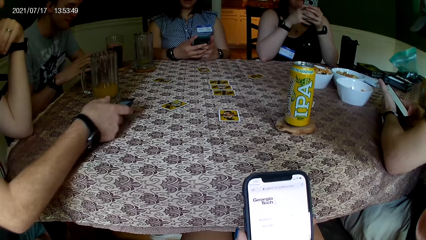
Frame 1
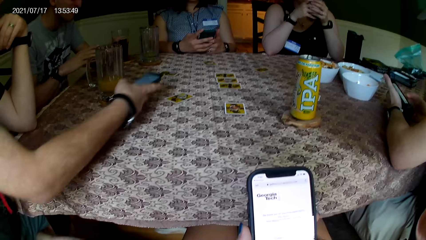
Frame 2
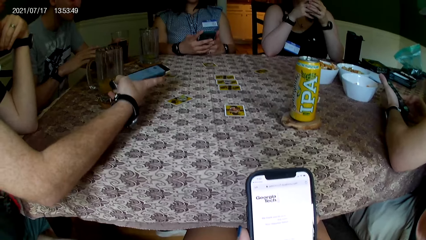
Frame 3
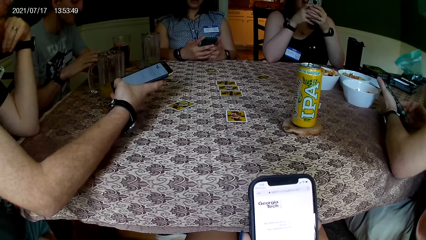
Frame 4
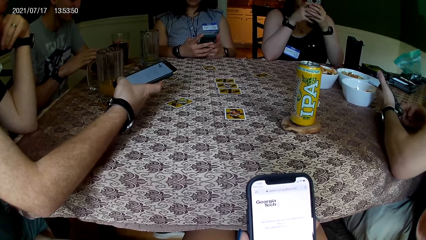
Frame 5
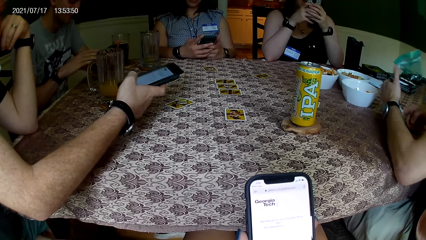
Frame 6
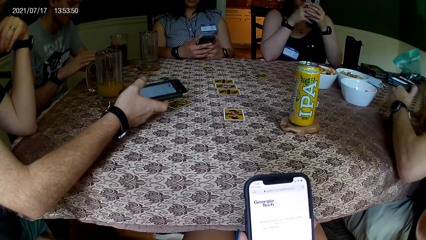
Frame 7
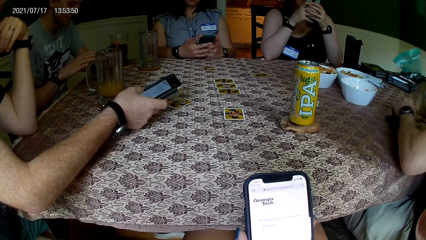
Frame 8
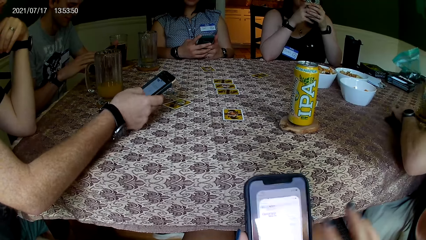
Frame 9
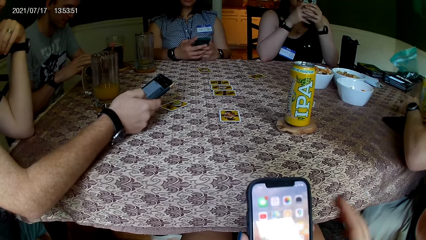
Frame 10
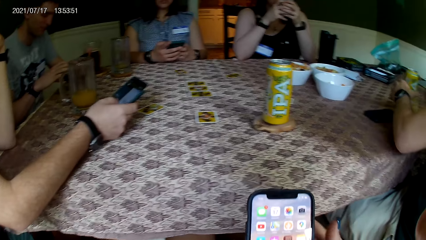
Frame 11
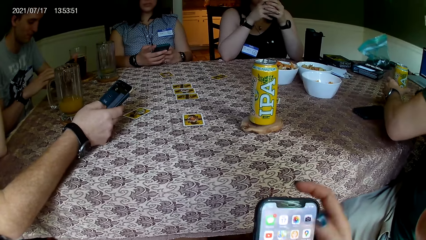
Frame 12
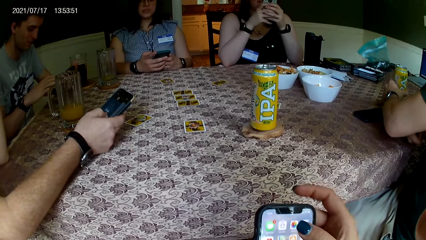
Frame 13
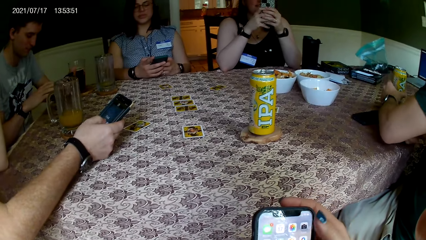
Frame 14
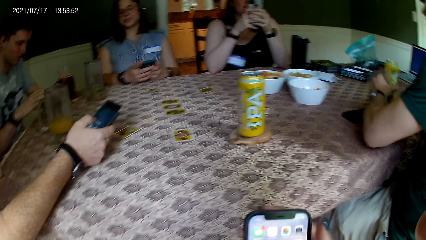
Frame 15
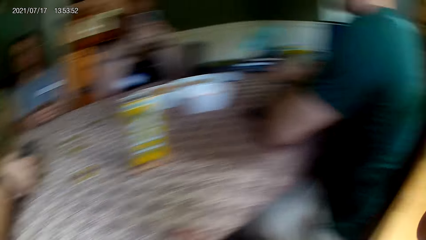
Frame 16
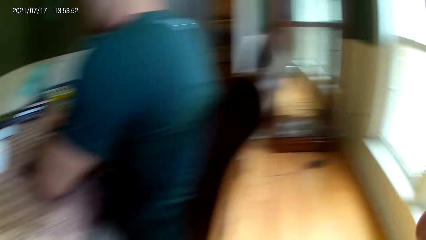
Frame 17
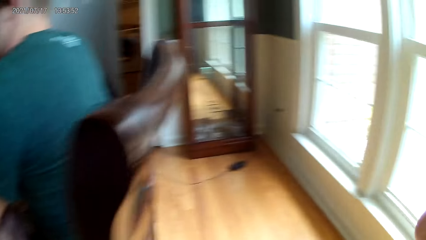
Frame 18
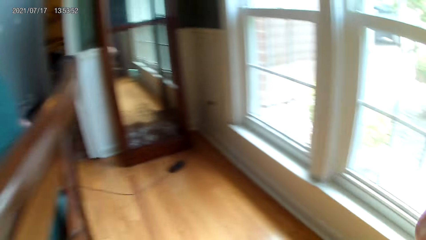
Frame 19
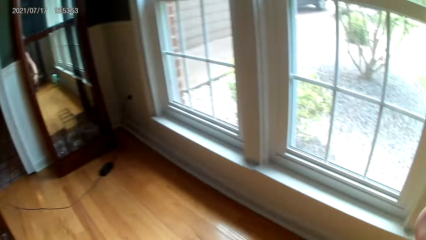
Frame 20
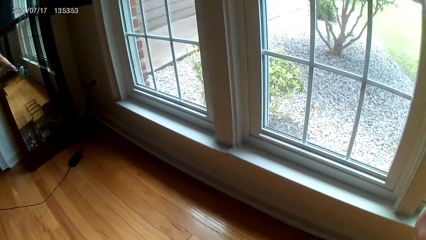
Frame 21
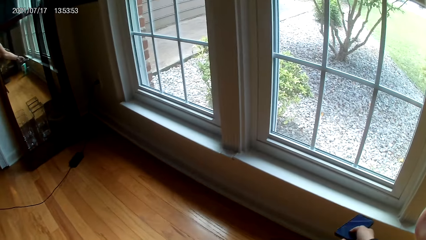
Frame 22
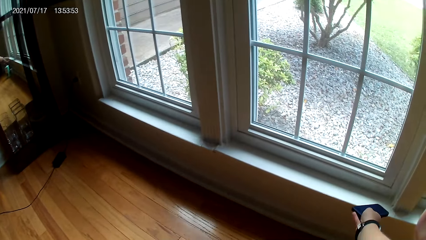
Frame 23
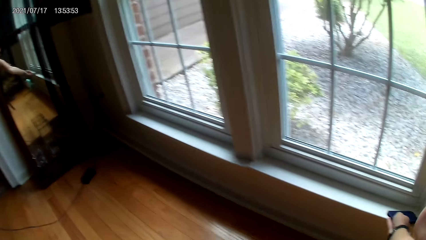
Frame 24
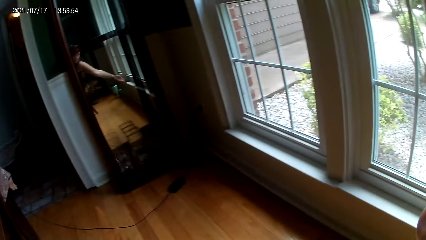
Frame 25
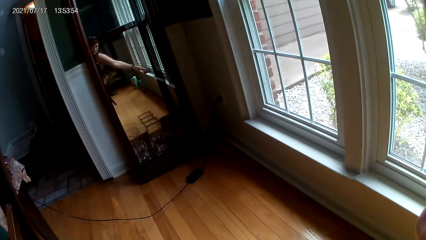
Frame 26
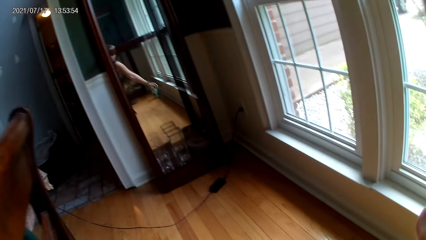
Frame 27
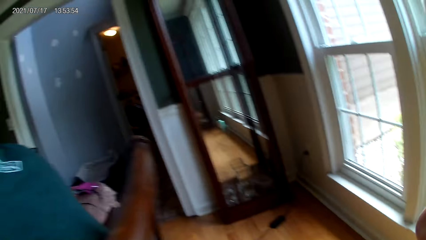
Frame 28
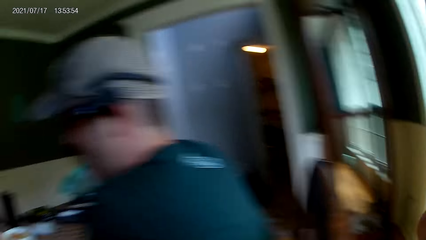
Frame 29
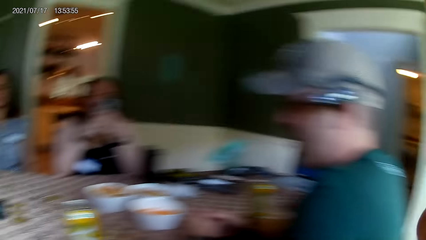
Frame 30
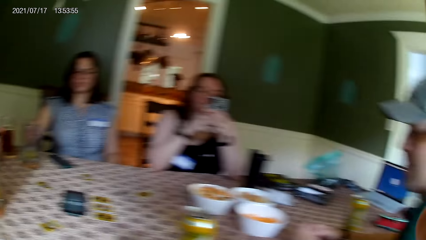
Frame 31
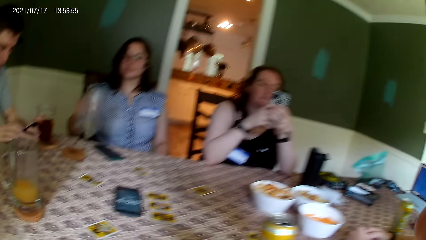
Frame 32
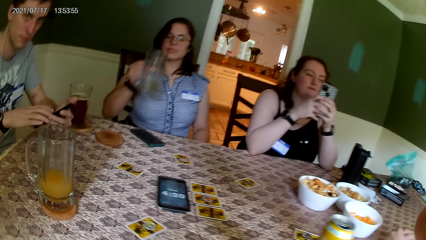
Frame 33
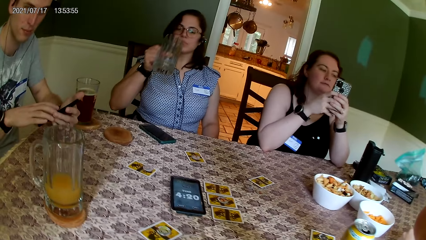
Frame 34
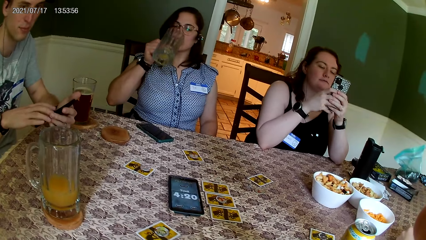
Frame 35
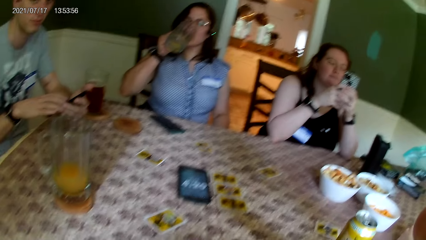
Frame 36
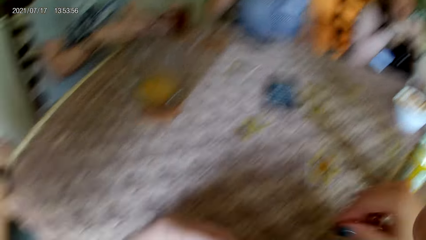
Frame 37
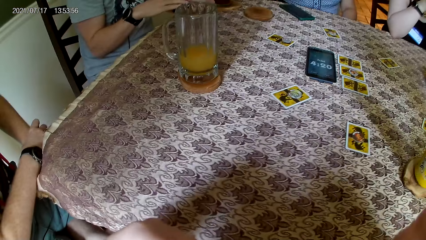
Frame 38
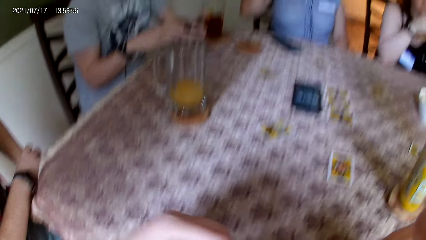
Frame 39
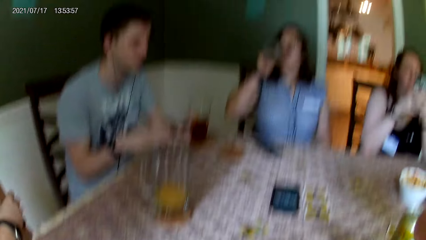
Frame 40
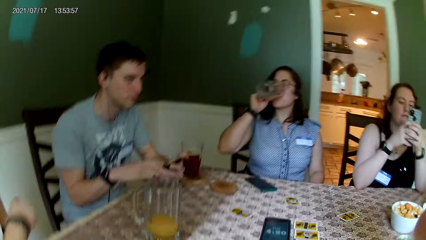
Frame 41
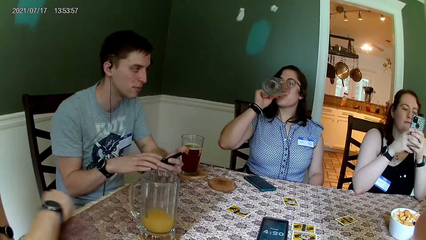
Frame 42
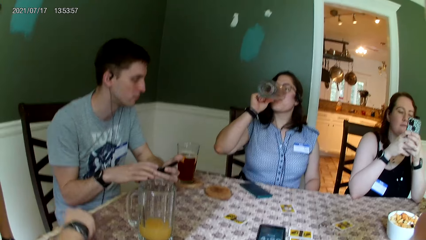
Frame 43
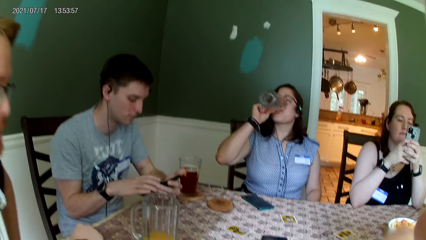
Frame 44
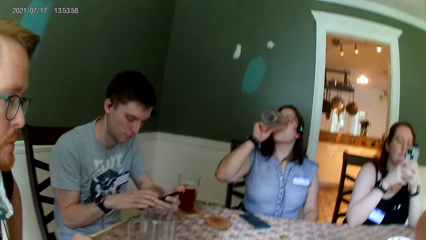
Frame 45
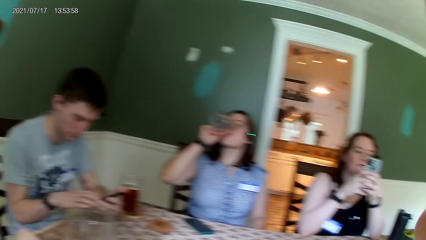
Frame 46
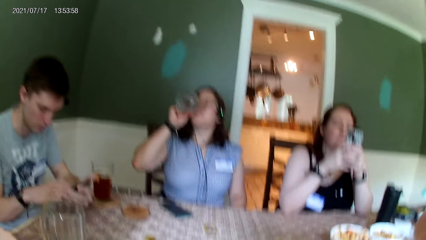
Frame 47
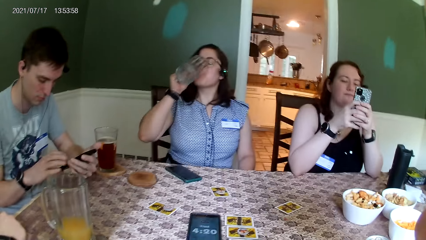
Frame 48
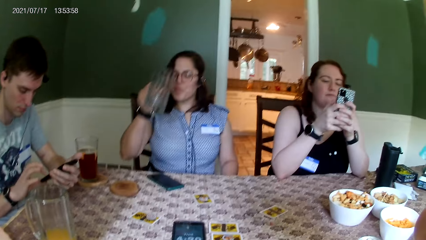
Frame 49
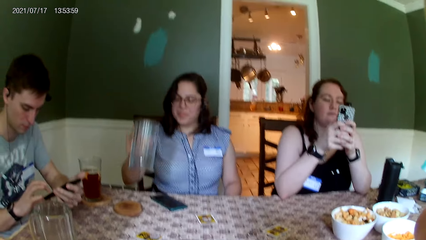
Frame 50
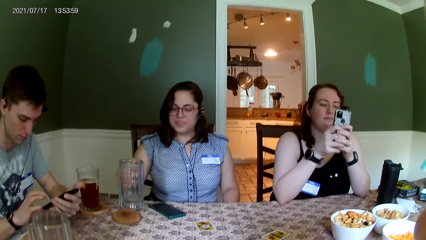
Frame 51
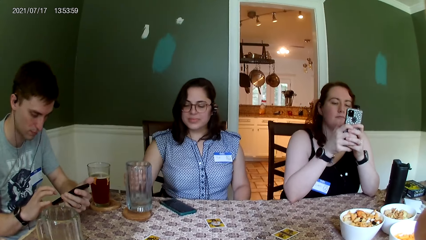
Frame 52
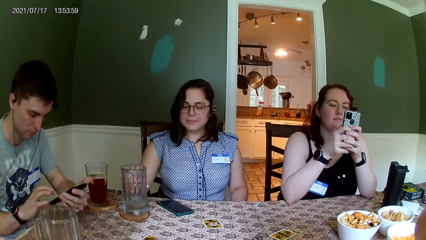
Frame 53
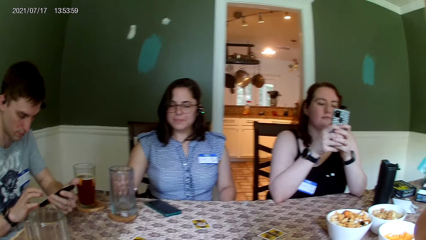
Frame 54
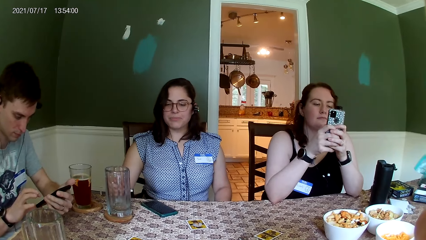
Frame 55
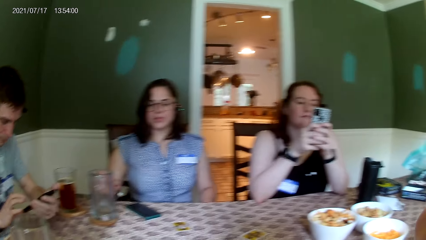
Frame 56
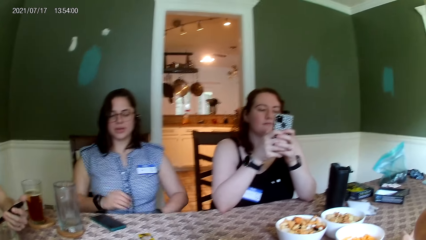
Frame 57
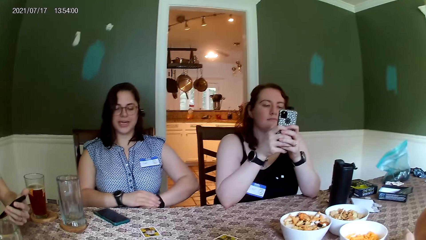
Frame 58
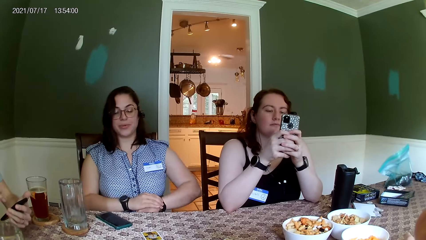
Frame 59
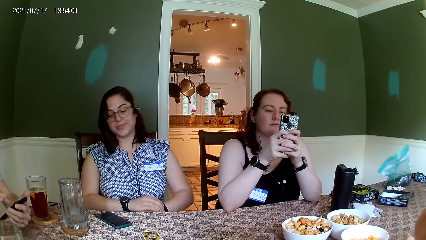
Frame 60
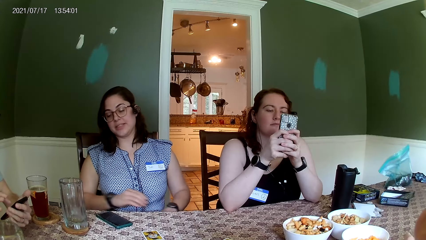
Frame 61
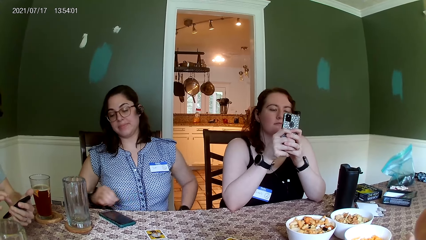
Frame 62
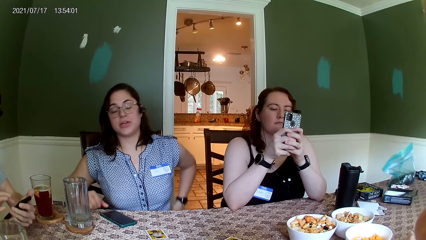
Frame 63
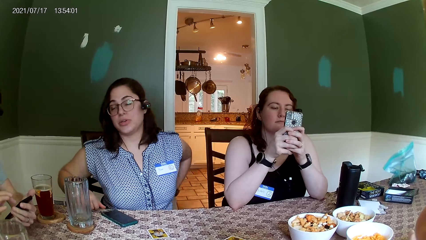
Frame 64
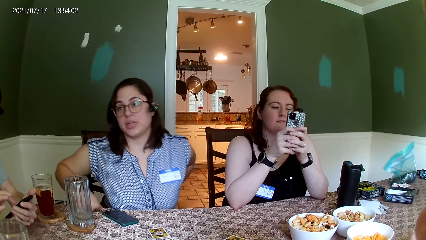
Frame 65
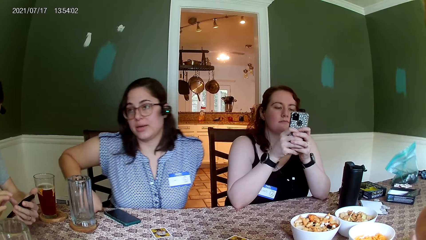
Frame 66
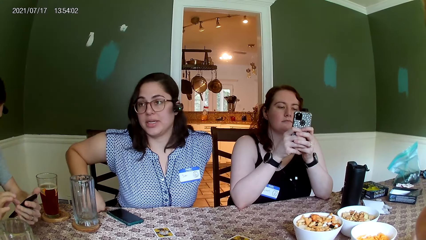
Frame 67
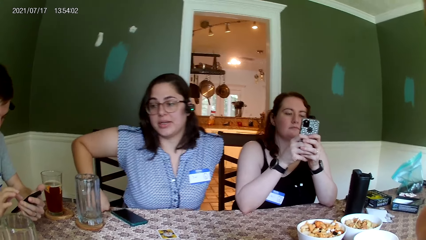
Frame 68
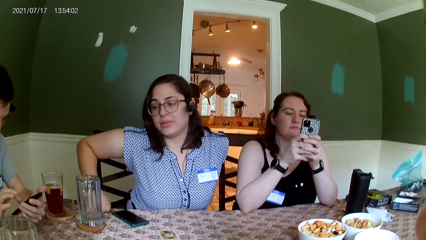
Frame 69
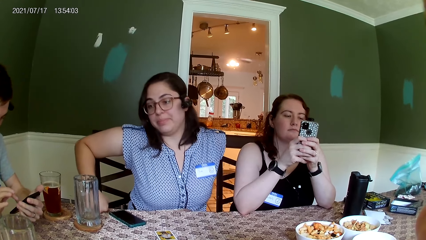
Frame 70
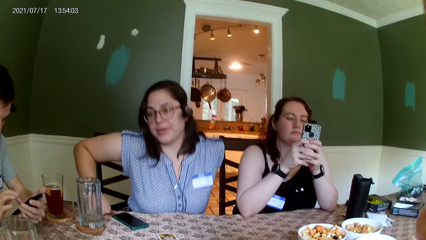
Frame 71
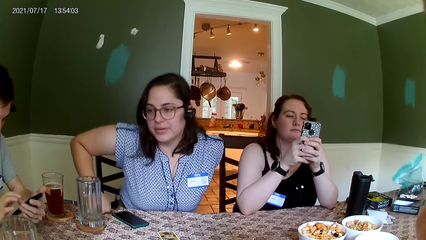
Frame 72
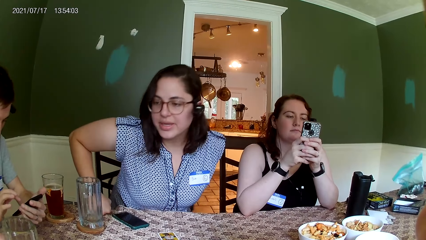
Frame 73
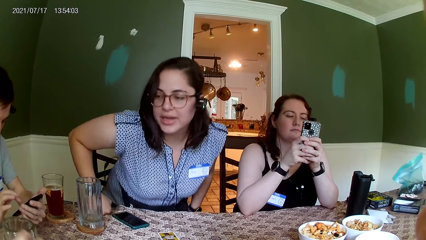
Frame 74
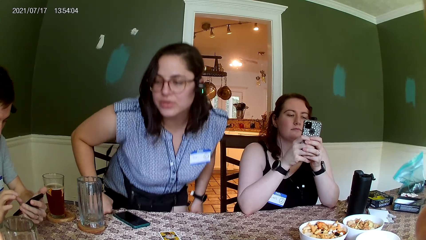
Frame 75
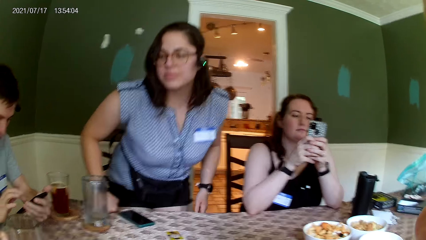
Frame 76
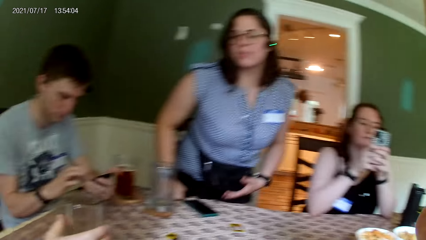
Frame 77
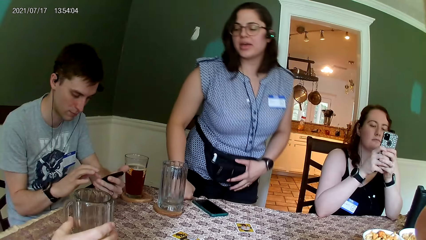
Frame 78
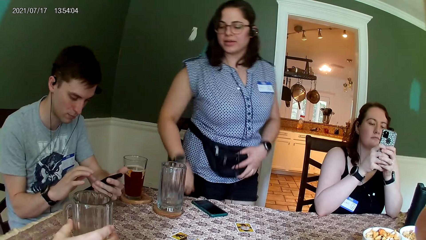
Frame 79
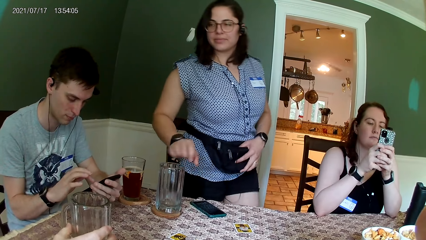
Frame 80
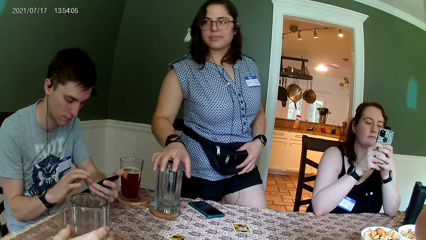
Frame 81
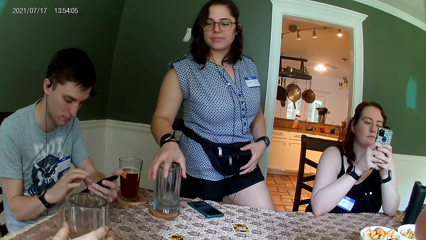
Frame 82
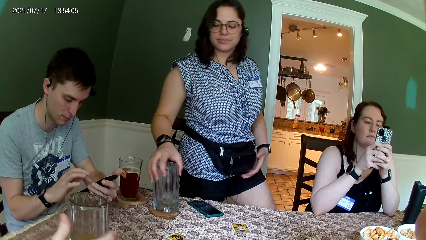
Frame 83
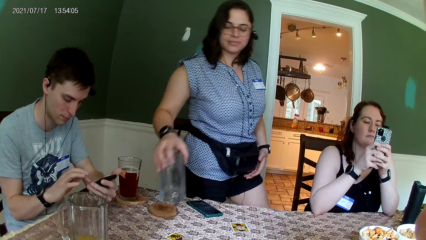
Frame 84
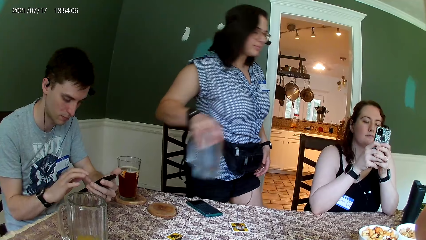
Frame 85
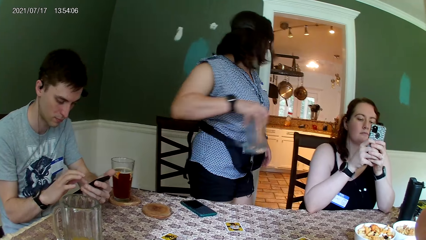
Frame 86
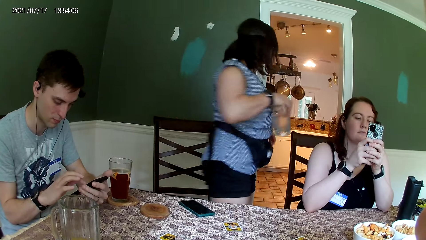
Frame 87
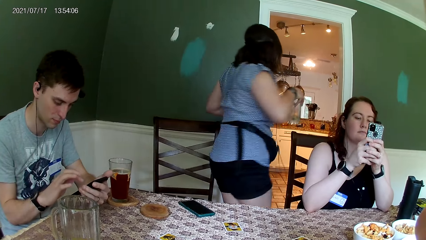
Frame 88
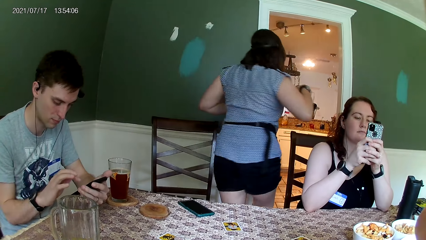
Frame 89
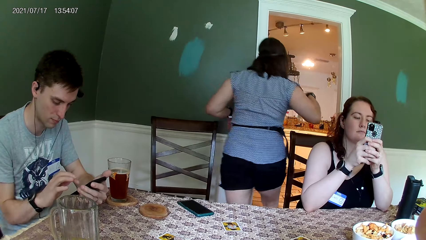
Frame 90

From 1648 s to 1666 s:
The camera wearer drops the phone in her right hand on a window pane. The woman carries a glass cup from a cup pad on the table with her right hand. The woman puts the glass cup in her right hand in her mouth. The camera wearer sits down. The woman drops the glass cup on the cup pad on the table. She adjusts the watch in her left hand with her right hand. She converses with the man. She stands up from a chair. She carries the glass cup from the cup pad on the table with her right hand.
